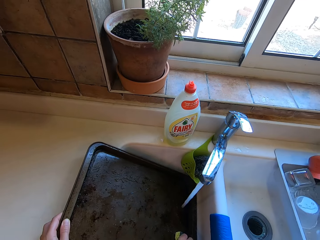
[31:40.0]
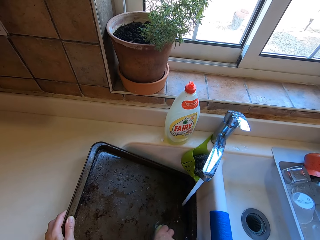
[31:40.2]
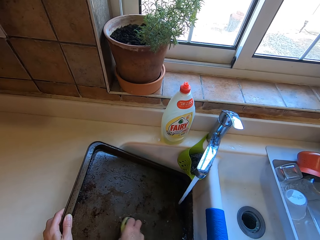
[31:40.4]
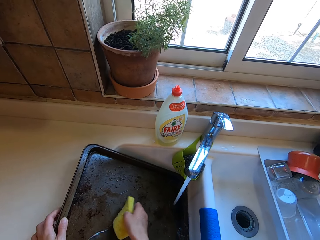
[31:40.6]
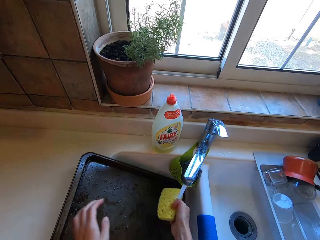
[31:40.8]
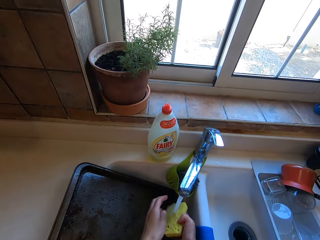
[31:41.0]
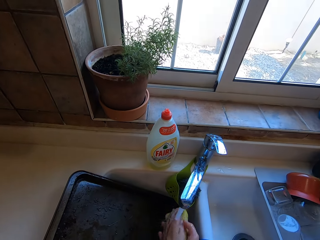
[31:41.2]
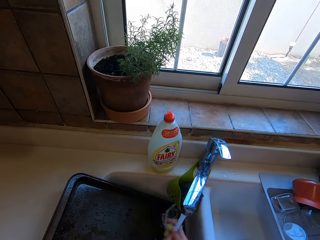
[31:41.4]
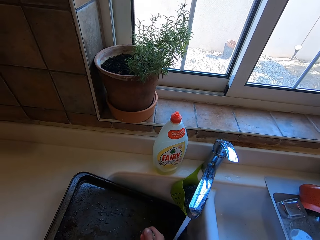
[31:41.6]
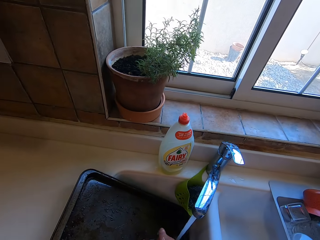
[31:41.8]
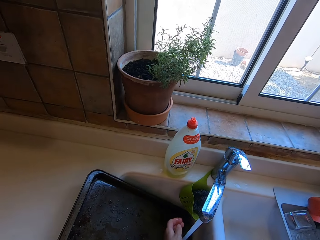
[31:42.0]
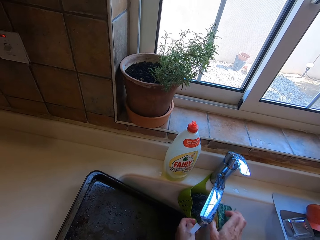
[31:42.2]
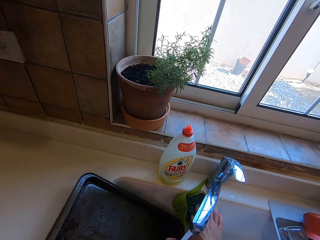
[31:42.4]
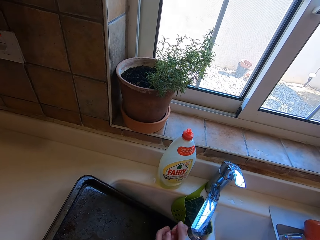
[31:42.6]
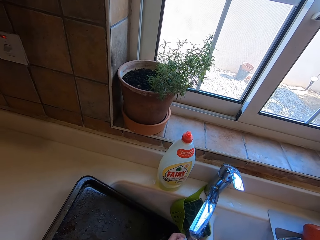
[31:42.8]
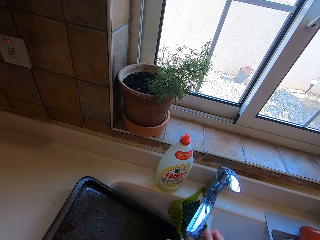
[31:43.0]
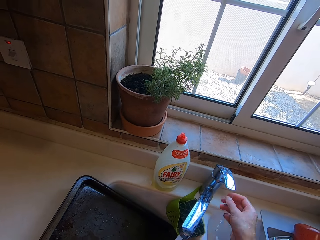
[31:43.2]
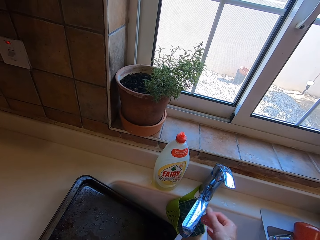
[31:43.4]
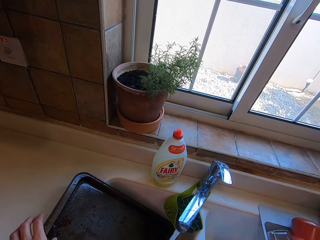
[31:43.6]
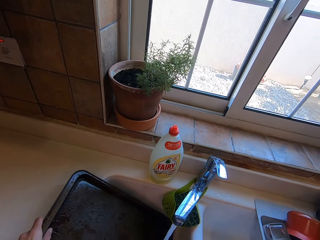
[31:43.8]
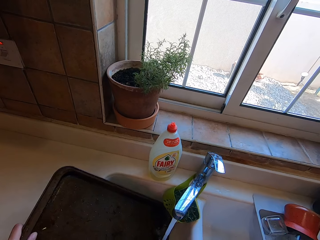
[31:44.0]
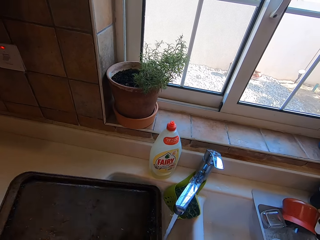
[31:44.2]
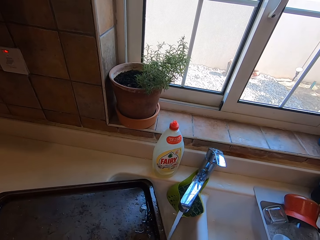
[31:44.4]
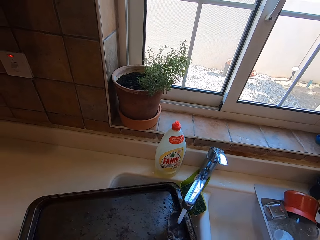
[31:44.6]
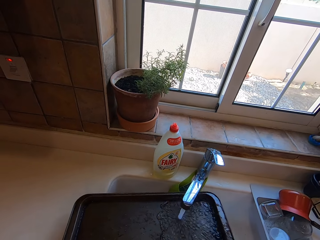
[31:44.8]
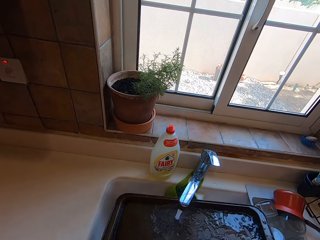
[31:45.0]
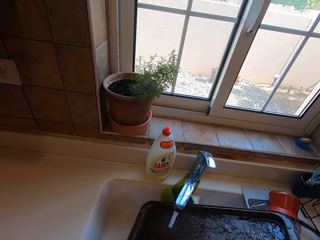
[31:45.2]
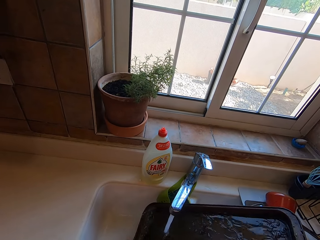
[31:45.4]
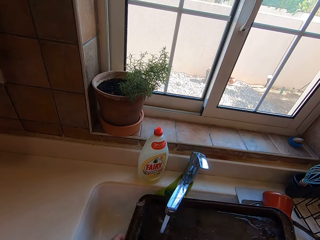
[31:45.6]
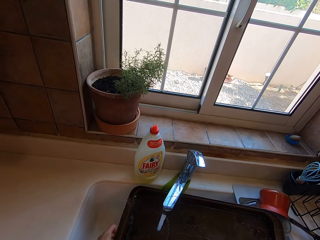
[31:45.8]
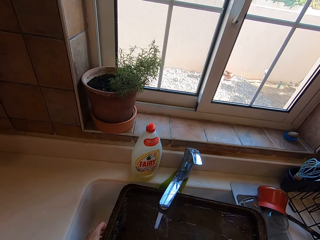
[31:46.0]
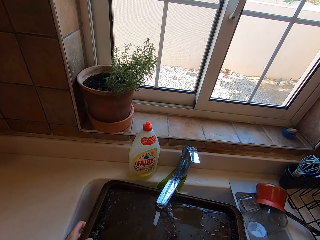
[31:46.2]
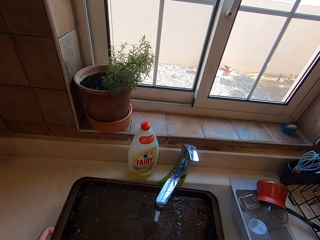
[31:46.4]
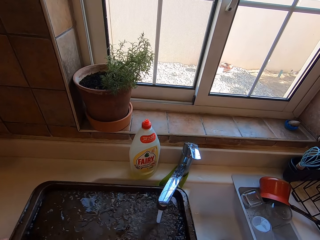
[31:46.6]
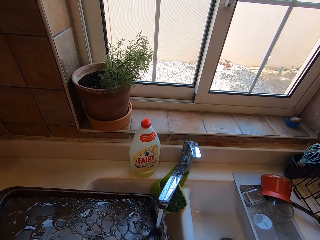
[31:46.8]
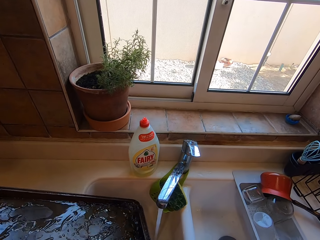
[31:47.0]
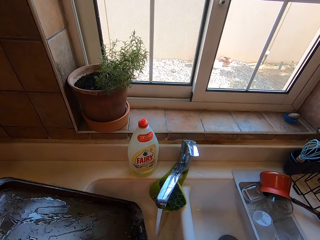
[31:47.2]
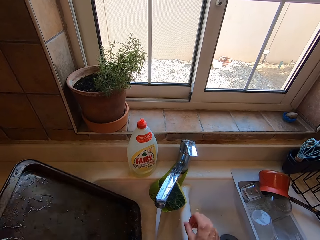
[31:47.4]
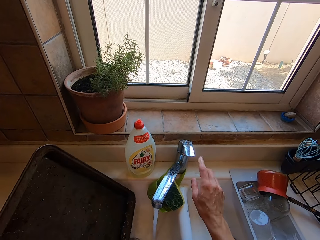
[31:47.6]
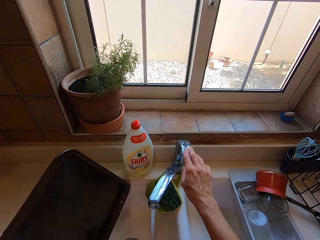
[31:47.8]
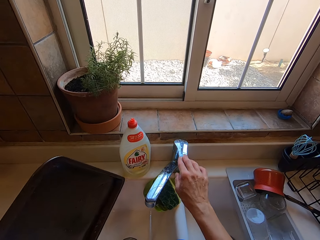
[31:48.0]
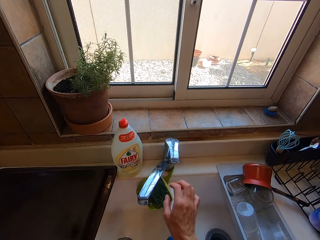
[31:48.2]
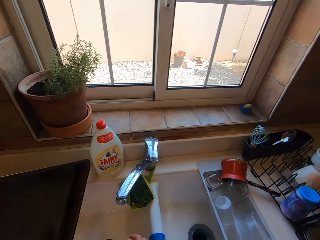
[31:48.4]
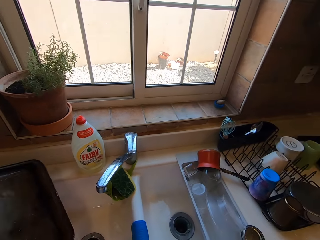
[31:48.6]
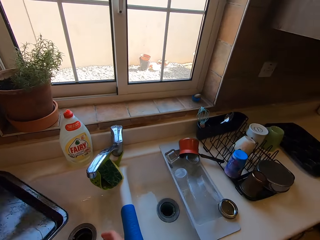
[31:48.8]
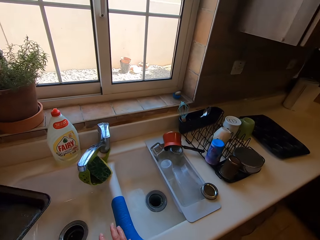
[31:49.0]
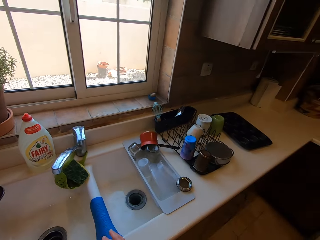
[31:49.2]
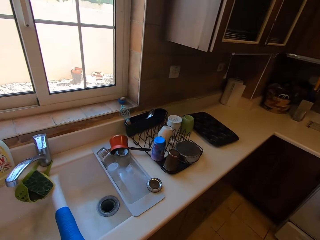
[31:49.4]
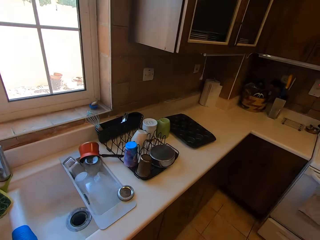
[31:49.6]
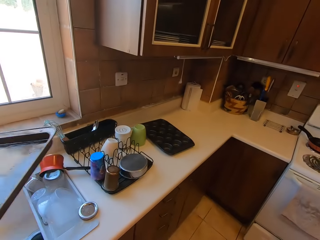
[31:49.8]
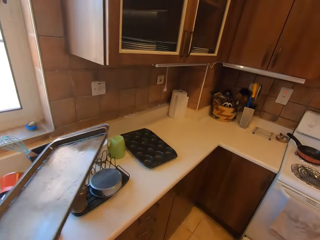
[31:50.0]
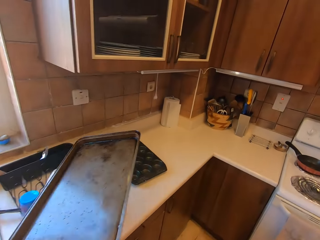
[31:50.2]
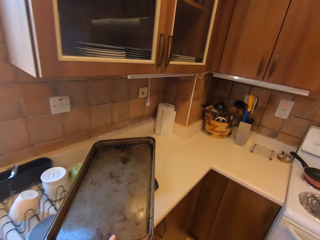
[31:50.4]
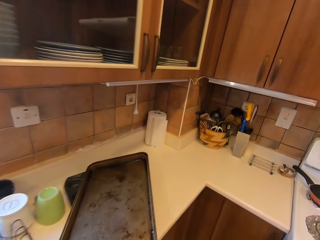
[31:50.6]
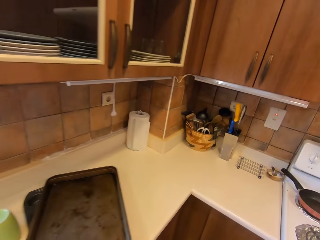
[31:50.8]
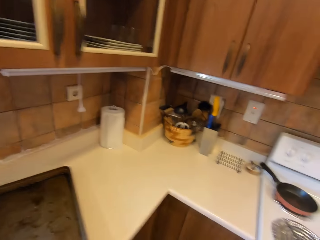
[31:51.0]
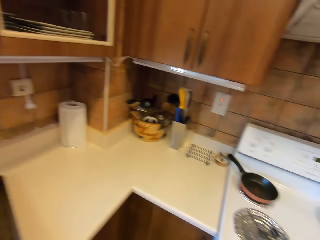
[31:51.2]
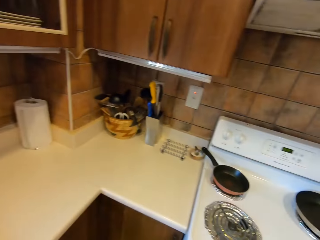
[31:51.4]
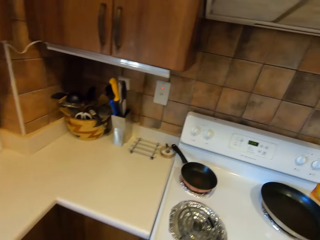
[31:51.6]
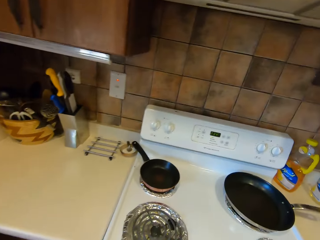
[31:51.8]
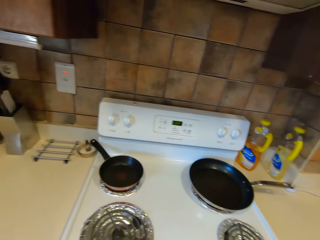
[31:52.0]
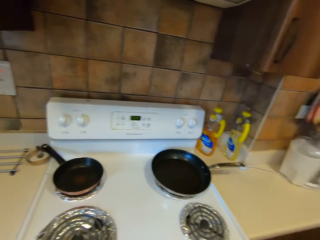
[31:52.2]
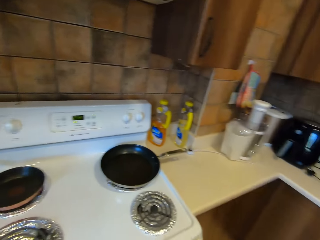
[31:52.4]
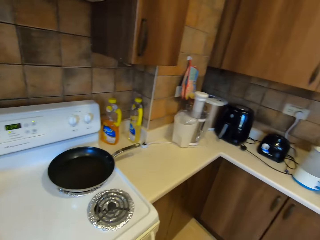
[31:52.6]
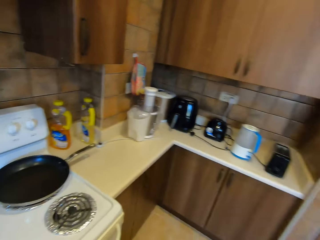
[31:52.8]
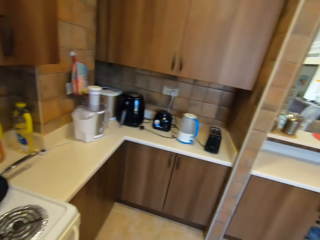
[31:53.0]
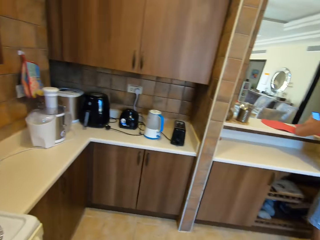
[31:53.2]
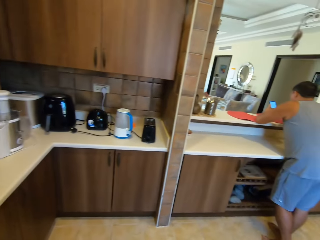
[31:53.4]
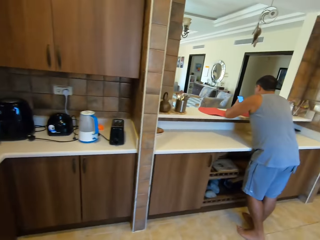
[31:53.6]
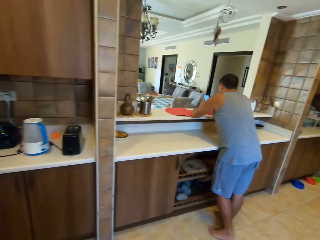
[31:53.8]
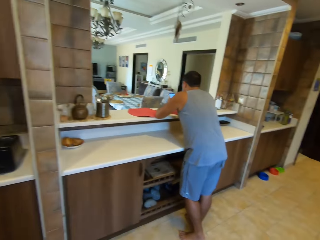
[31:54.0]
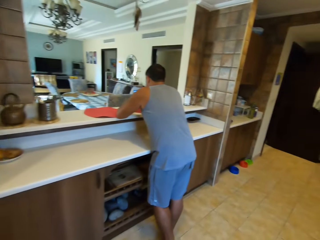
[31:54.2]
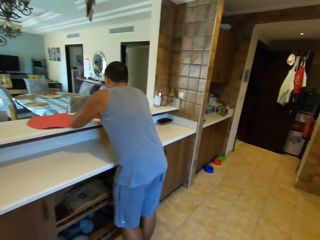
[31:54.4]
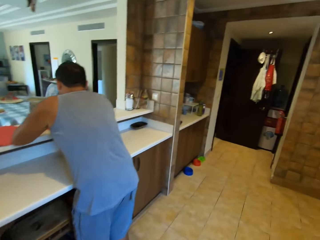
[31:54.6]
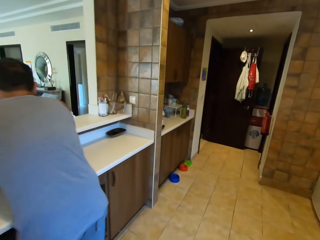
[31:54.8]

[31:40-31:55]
The camera wearer washes the baking tray. They put the washing sponge down. They turn off the faucet. They carry the oven tray. They walk in the room and look around. They put the oven tray on the kitchen counter. A person operates the phone. The camera wearer walks and looks around.

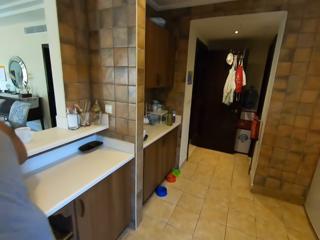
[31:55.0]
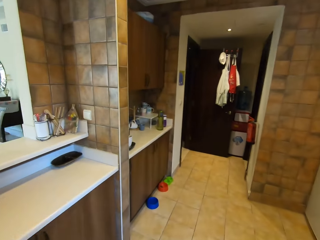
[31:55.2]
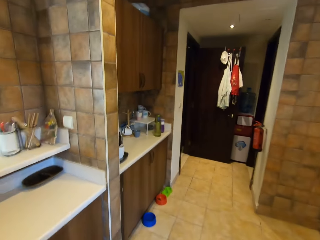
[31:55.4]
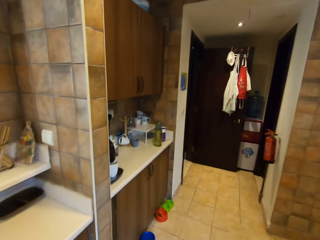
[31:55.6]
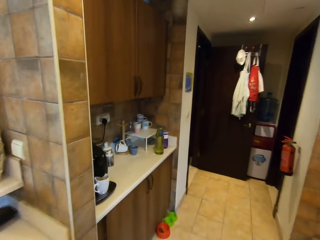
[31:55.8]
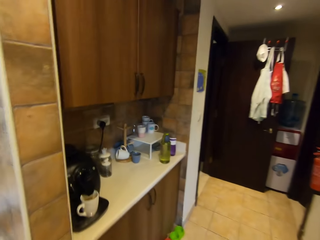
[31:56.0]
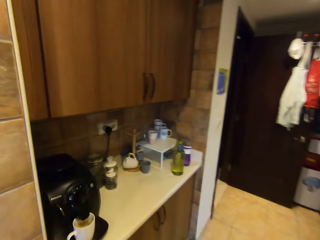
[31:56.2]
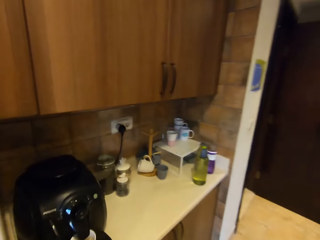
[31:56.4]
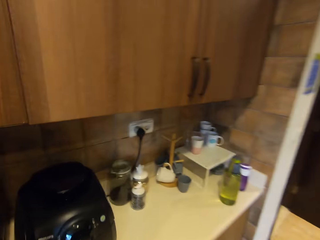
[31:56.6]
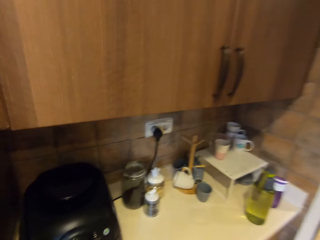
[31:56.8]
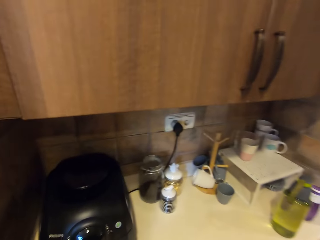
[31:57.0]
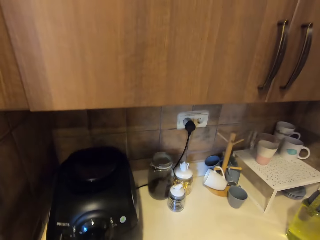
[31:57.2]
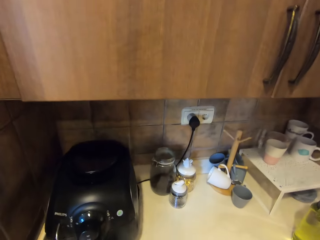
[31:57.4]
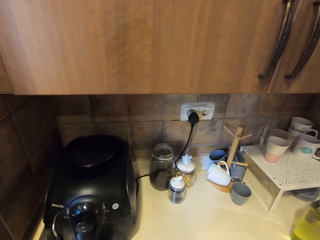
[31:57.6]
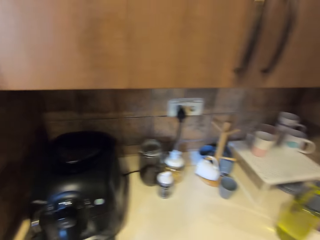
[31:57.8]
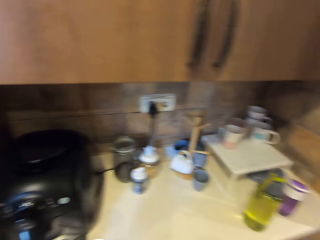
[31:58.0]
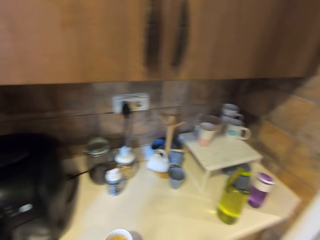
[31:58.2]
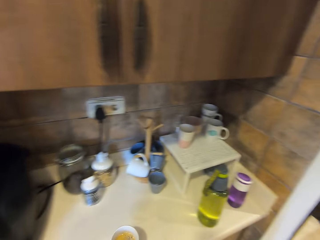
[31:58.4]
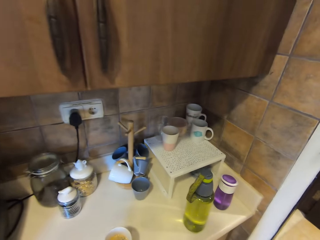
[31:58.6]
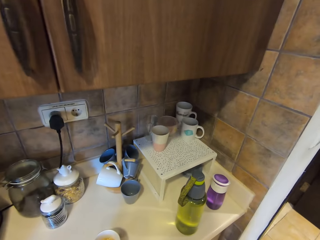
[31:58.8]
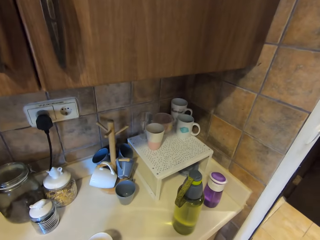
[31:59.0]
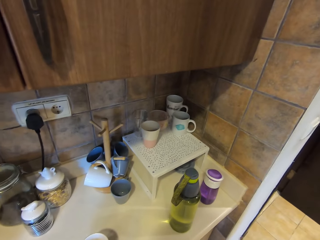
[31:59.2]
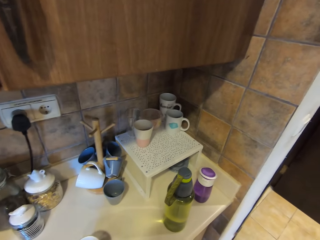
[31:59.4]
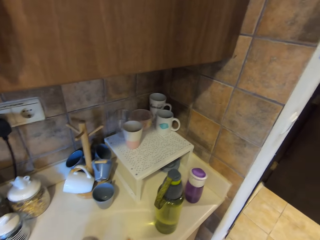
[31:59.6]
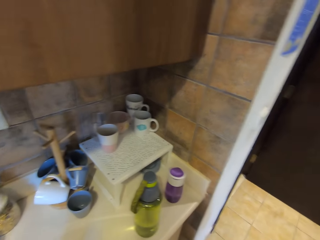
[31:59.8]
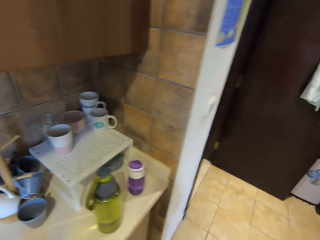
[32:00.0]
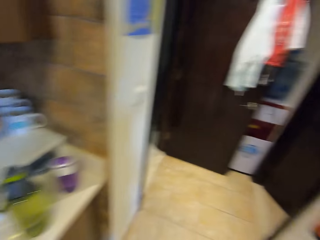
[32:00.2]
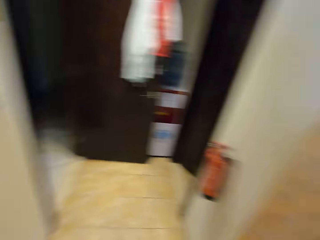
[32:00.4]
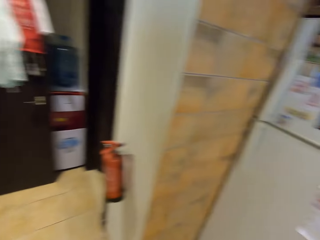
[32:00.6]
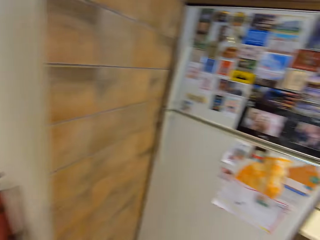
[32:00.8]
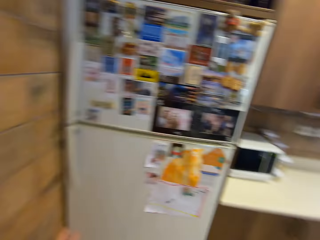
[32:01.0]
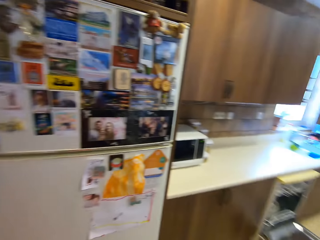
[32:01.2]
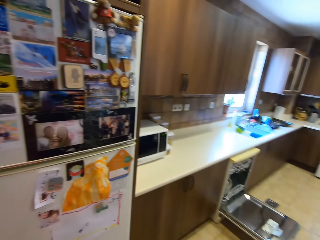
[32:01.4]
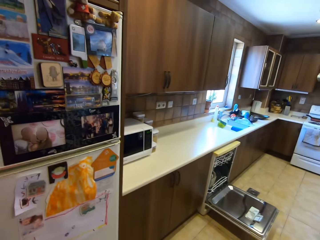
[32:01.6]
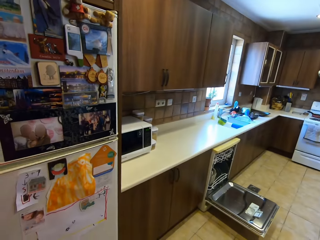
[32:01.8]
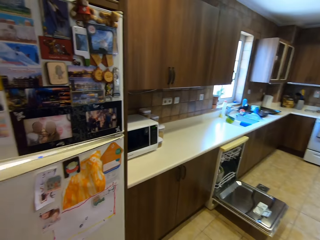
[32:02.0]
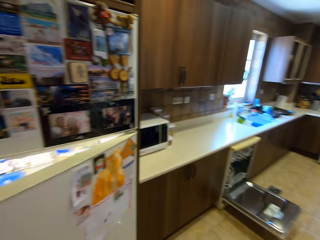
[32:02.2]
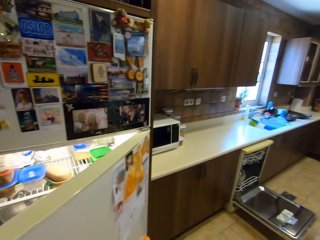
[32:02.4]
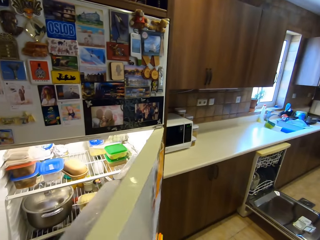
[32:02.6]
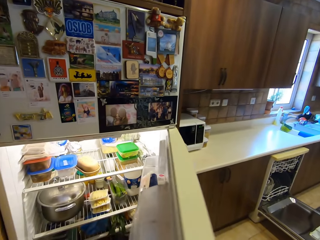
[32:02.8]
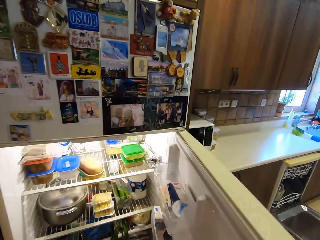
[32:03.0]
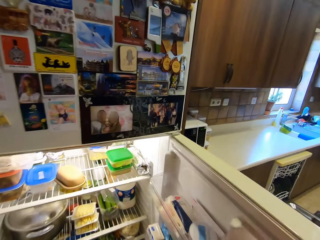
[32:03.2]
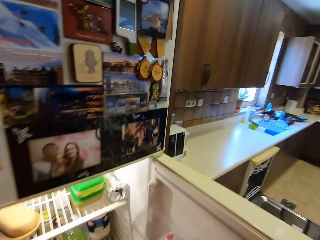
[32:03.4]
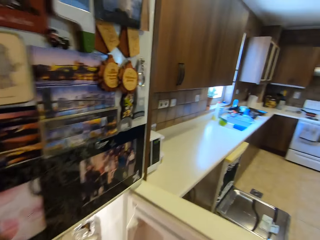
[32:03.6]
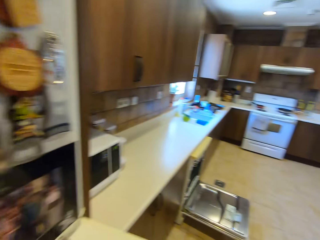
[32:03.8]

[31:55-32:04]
The camera wearer removes the cup in the coffee maker. They put the cup of coffee on the counter. They walk, look around, and open the fridge.
